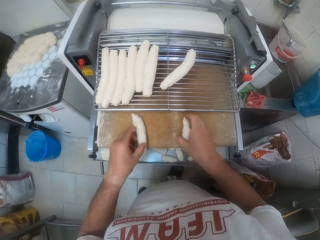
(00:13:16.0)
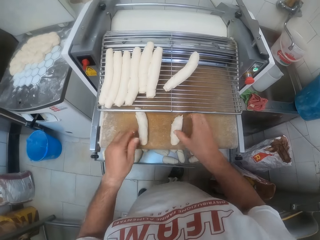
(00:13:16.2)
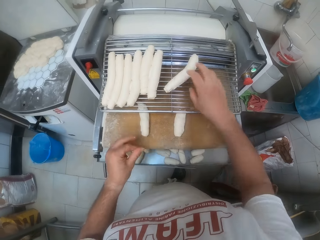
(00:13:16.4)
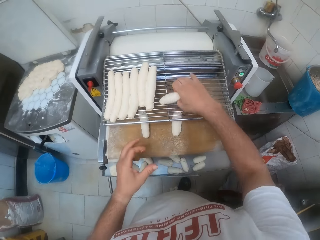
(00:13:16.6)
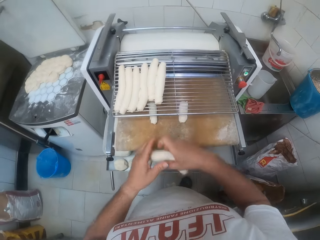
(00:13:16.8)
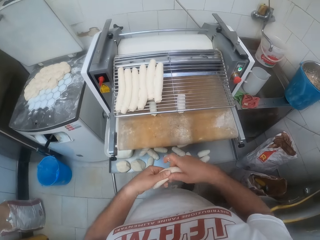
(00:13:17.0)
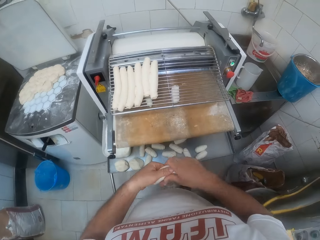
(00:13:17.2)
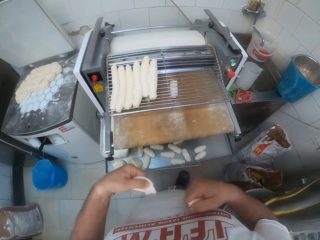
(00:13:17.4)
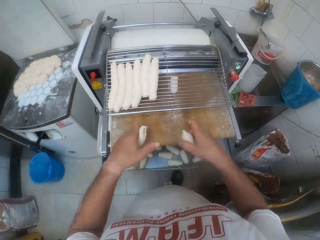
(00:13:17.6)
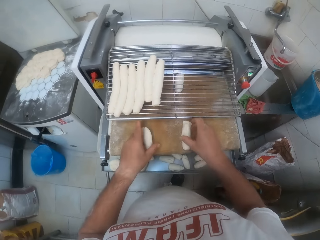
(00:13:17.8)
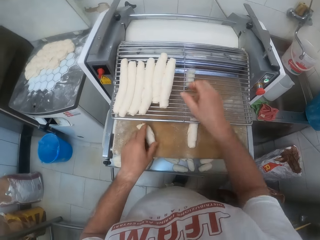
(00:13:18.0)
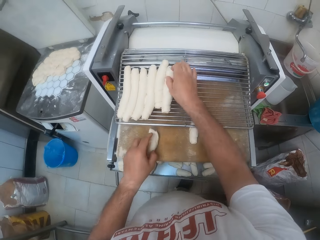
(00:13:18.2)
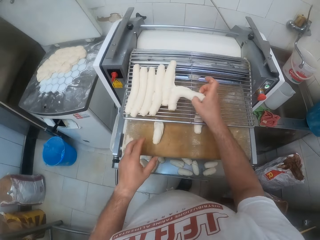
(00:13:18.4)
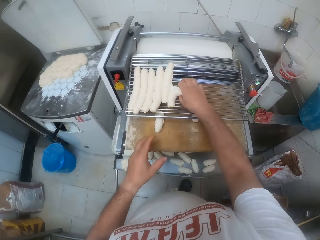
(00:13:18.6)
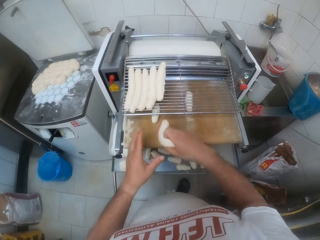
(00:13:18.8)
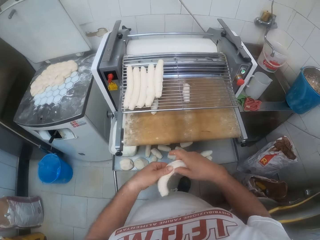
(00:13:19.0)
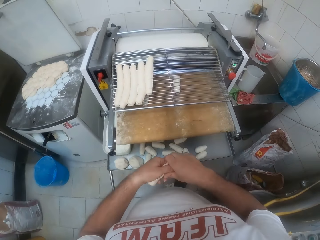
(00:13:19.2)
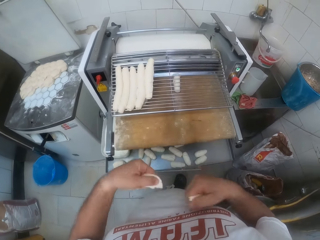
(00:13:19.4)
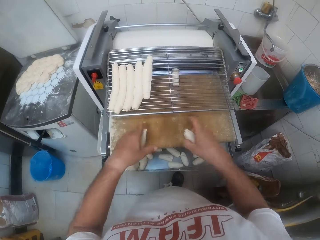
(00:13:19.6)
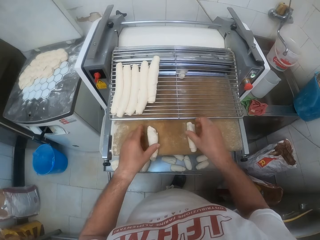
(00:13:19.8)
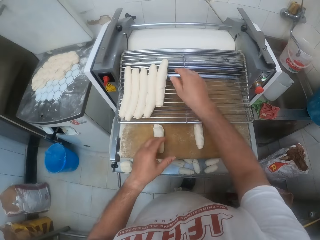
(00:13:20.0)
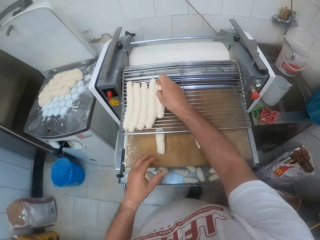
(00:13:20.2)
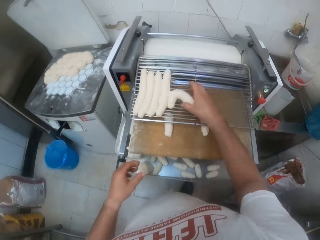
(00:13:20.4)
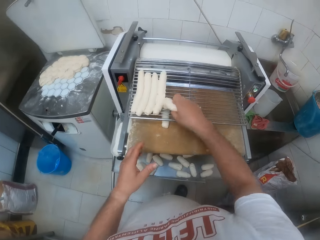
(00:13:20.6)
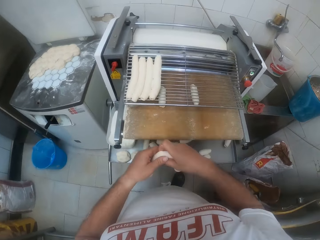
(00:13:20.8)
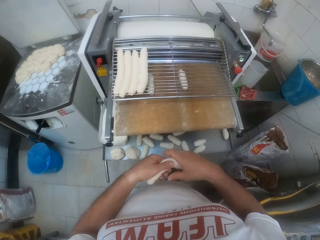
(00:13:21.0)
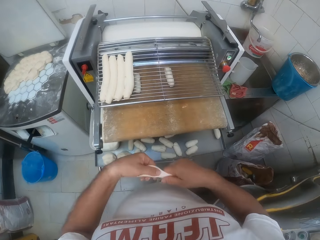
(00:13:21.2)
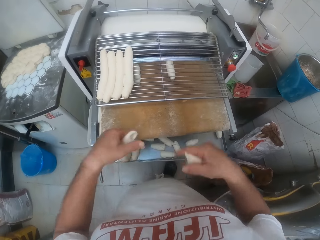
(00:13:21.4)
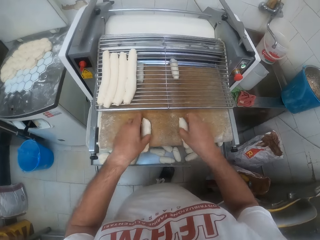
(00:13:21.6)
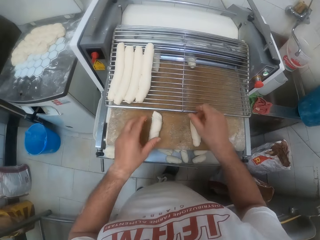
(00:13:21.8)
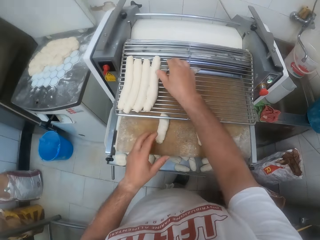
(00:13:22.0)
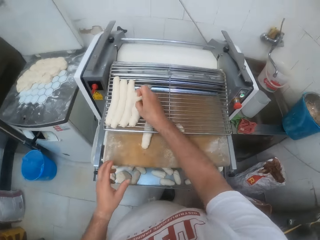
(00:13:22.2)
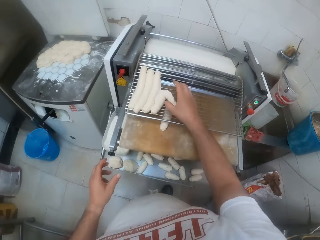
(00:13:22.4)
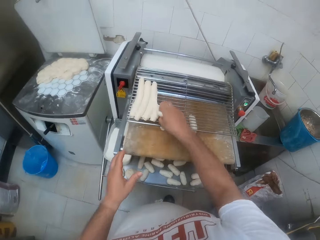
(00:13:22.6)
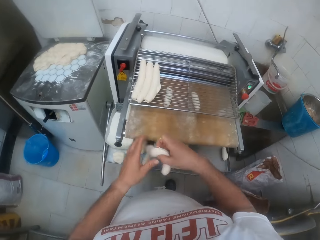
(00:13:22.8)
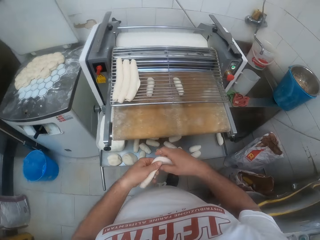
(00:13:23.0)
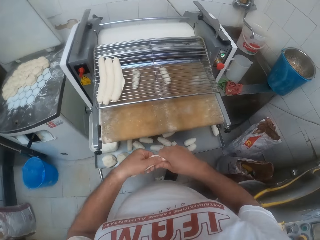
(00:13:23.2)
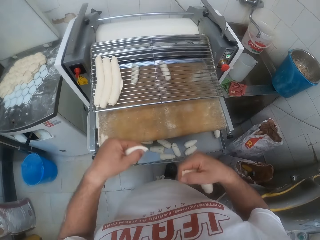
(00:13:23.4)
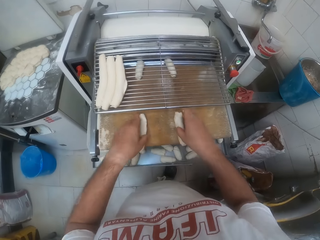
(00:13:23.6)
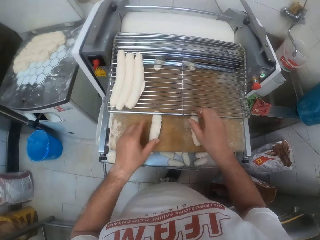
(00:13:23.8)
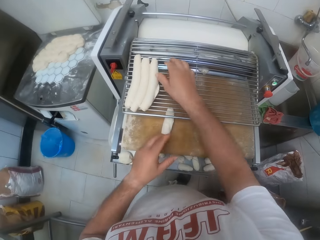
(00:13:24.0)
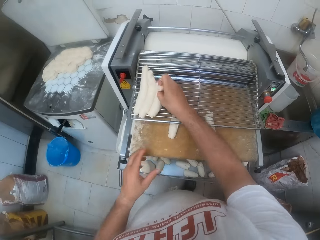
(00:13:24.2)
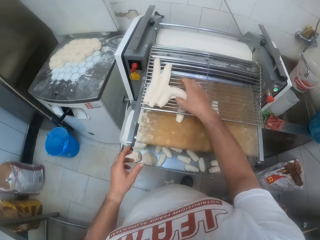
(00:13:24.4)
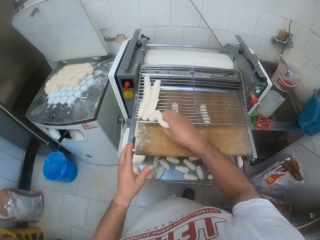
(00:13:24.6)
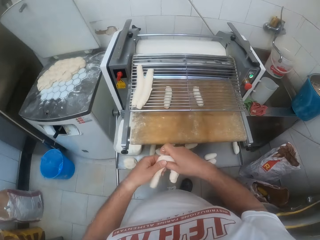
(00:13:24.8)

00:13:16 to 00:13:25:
The camera wearer drops the dough in both hands on the roller tray on the machine and picks the dough on the tray on the machine with his right hand. He divides the dough into two with both hands, drops the dough in both hands on the roller tray on the machine, and picks the dough on the tray on the machine with his right hand. He divides the dough into two with both hands, drops the dough in both hands on the roller tray on the machine, and picks the dough on the tray on the machine with his right hand. He divides the dough into two with both hands, drops the dough in both hands on the roller tray on the machine, and picks the dough on the tray on the machine with his right hand. He divides the dough into two with both hands, drops the dough in both hands on the roller tray on the machine, and picks the dough on the tray on the machine with his right hand.

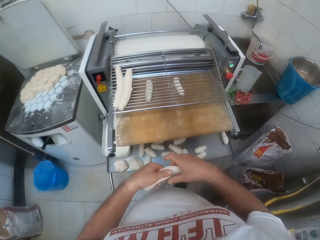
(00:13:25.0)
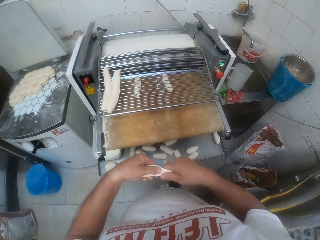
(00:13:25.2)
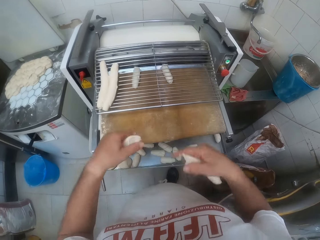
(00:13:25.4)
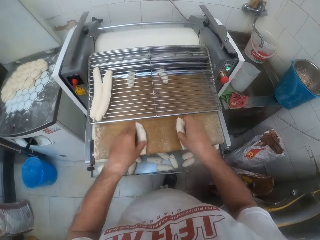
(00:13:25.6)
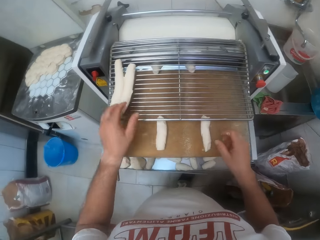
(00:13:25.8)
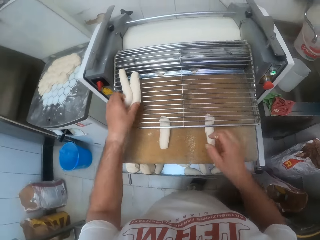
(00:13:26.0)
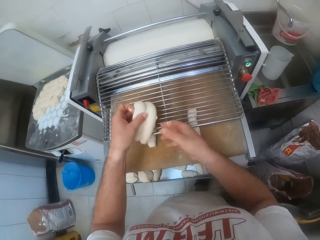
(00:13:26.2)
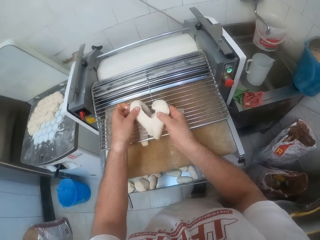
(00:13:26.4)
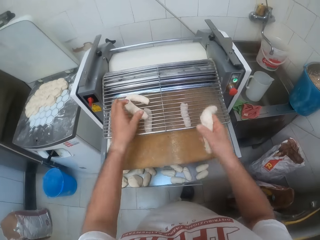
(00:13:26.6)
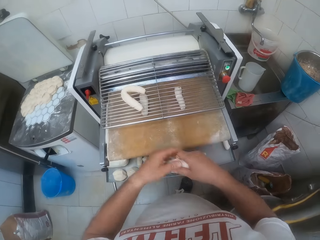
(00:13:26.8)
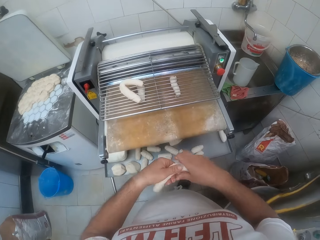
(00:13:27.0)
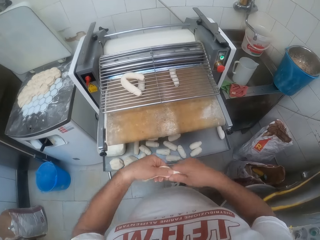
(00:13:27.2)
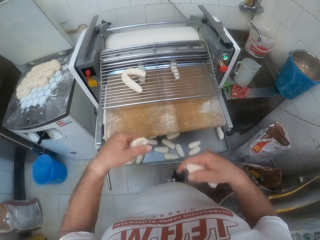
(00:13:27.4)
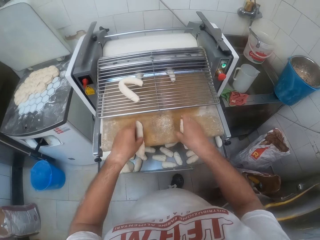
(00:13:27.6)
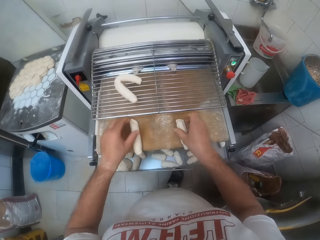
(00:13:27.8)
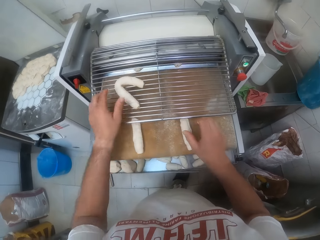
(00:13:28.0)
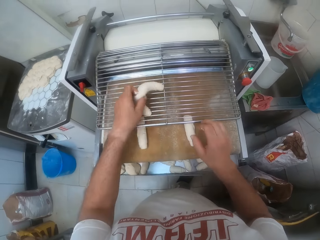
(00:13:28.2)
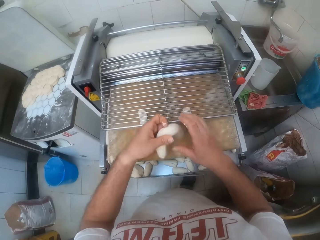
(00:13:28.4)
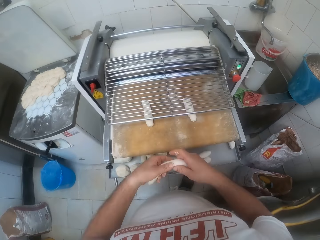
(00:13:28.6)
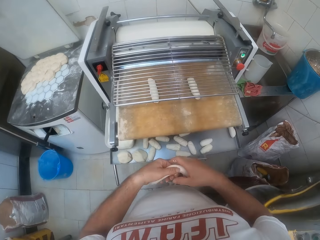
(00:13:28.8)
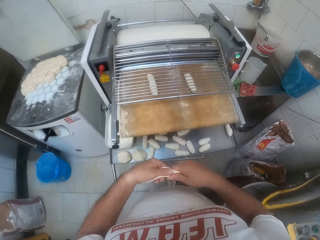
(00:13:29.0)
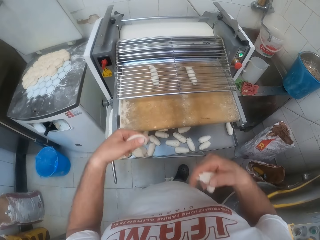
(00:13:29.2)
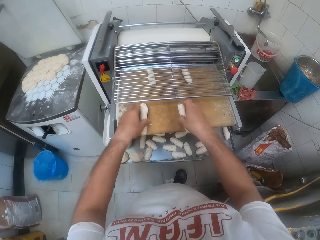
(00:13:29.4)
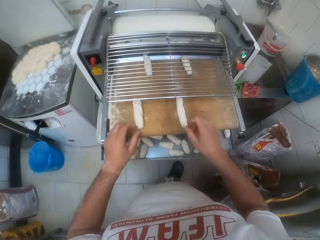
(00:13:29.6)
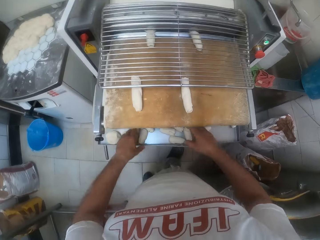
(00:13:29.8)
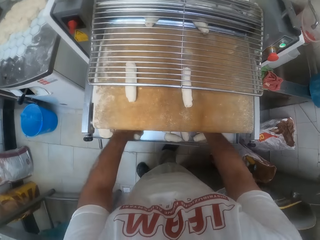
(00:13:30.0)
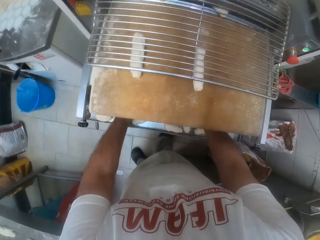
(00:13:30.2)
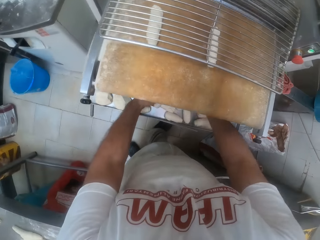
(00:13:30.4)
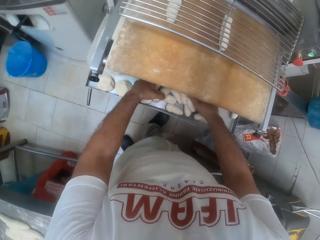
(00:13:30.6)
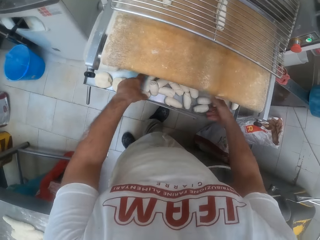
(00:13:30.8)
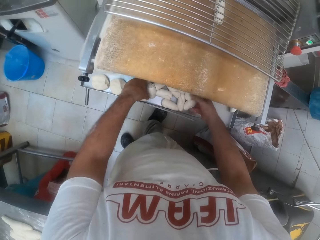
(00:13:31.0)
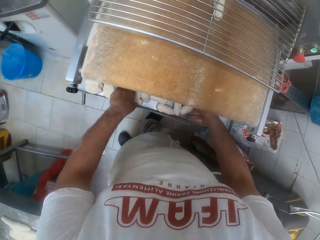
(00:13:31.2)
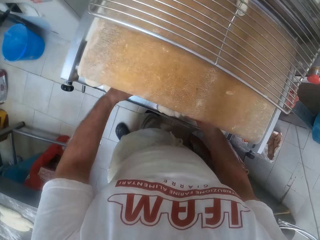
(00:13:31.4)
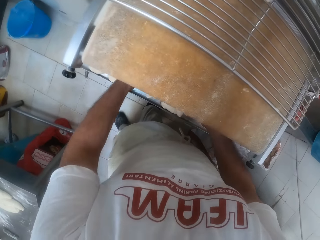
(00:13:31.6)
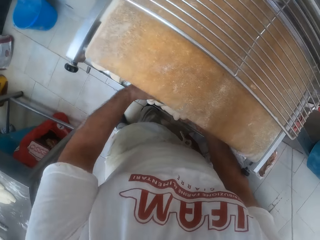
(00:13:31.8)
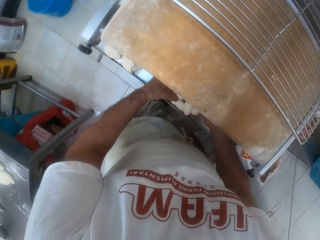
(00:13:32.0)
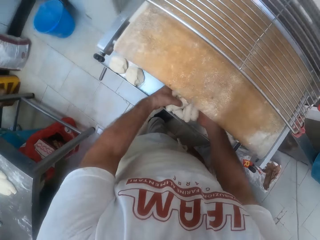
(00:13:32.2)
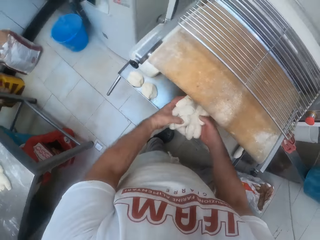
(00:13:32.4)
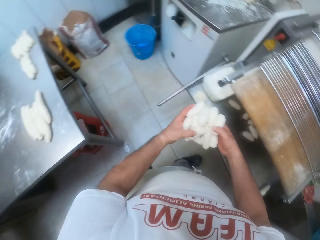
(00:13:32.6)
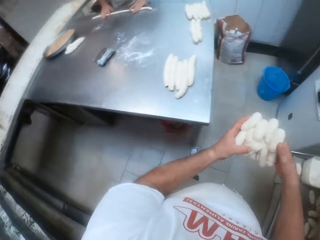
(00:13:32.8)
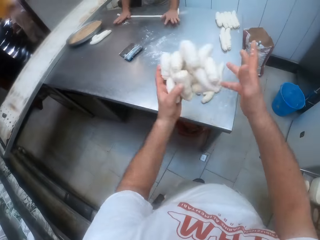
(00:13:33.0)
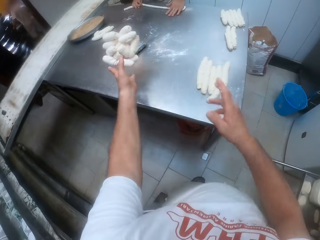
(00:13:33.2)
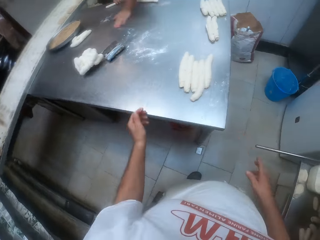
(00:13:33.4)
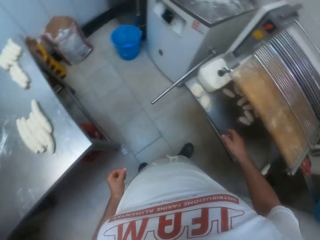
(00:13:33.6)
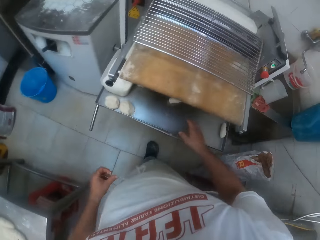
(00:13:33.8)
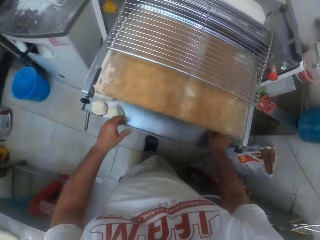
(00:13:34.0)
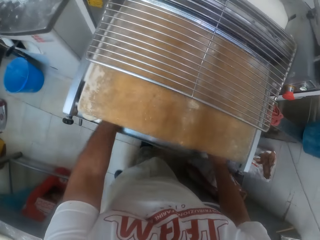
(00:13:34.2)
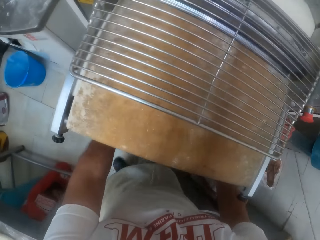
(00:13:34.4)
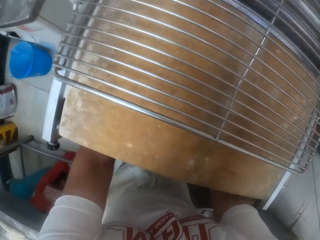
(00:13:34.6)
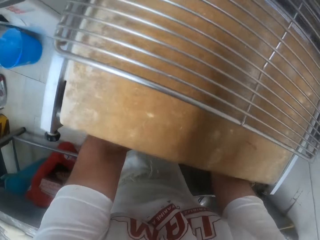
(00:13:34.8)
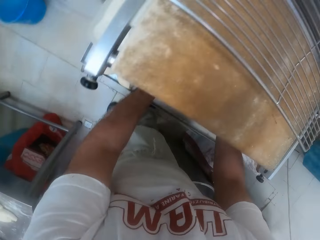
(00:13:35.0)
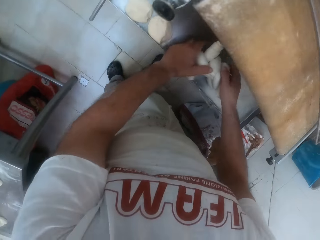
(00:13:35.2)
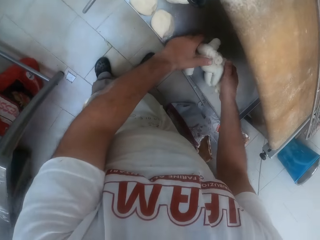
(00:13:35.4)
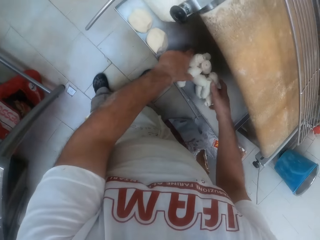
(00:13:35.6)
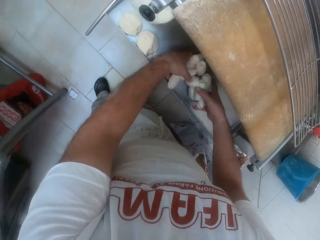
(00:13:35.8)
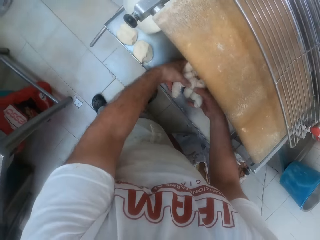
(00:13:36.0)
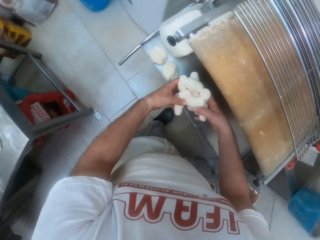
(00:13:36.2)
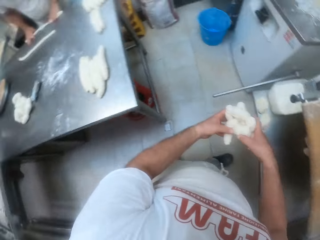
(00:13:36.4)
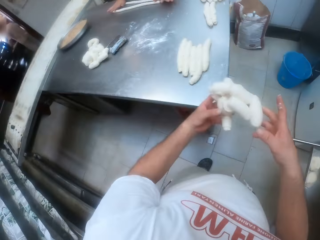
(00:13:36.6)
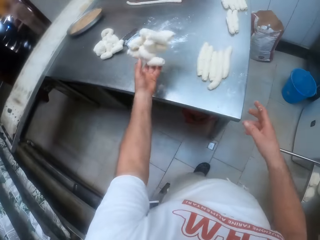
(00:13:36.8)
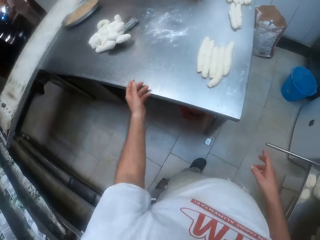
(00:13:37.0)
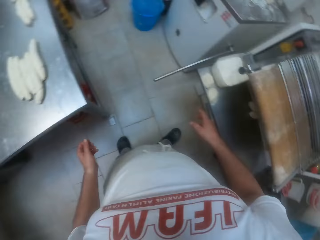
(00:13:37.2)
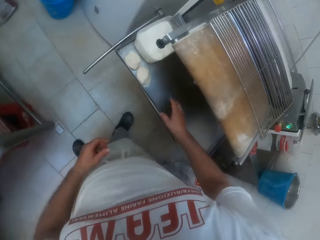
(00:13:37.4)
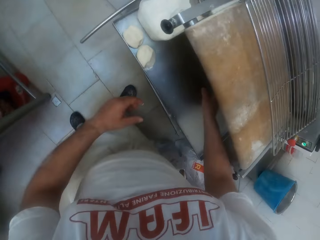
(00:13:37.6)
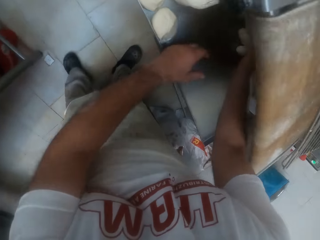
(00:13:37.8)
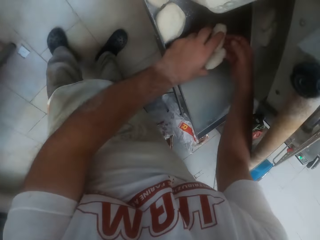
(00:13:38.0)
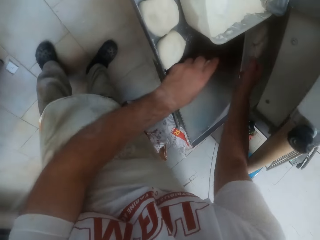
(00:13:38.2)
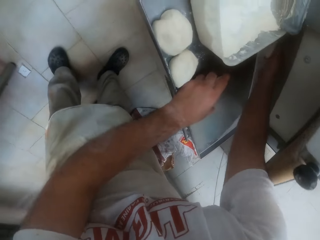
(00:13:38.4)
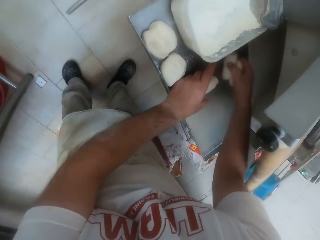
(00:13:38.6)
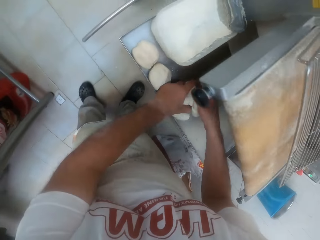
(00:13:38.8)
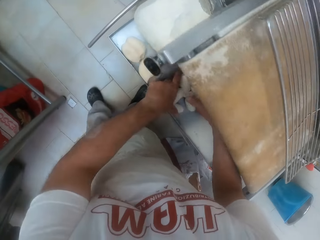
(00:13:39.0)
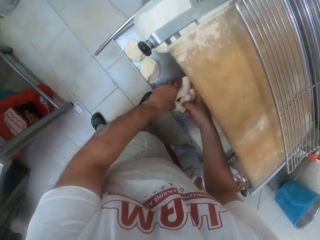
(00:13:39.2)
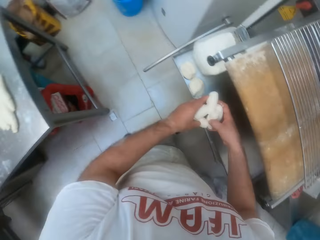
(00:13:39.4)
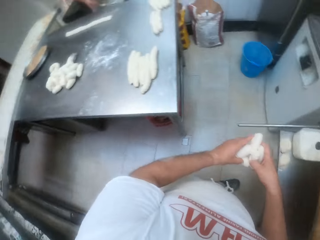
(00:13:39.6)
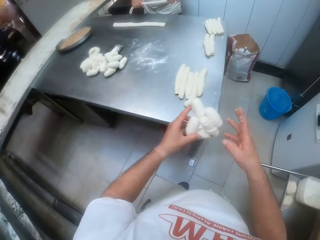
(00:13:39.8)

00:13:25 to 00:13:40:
The camera wearer divides the dough into two with both hands, drops the dough in both hands on the roller tray on the machine, and picks the dough on the tray on the machine with his left hand. He separates the dough with both hands, drops the dough in his left hand on the tray on the machine, and divides the dough in his right hand into two with both hands. He drops the dough in both hands on the roller tray on the machine and picks the dough on the tray on the machine with his left hand. He divides the dough into two with both hands and drops the dough in both hands on the roller tray on the machine. He gathers the dough from the tray on the machine with both hands. A man rolls dough on the table with both hands. The camera wearer throws the dough in his hands on the baking table. He gathers the dough from the tray on the machine with both hands. He throws the dough in his hands on the baking table. He gathers the dough from the tray on the machine with both hands.
